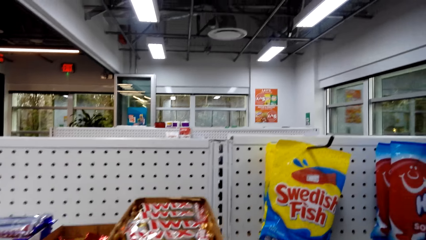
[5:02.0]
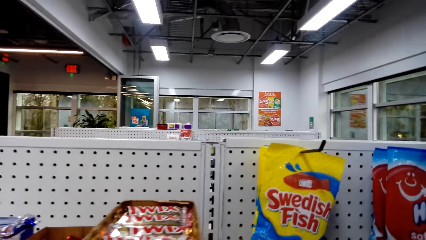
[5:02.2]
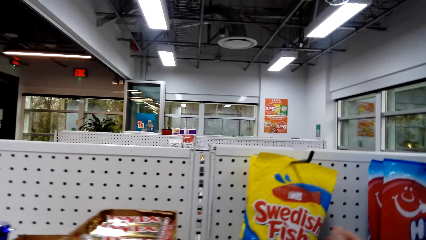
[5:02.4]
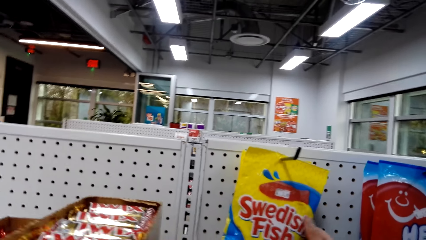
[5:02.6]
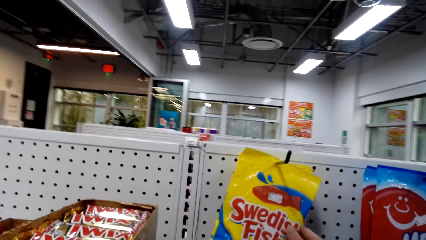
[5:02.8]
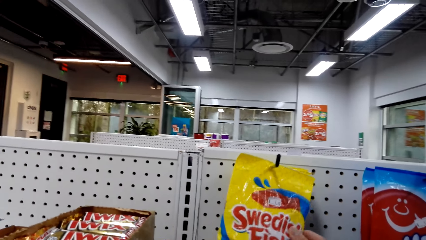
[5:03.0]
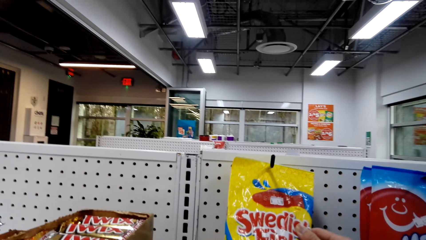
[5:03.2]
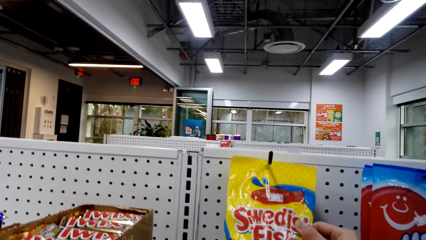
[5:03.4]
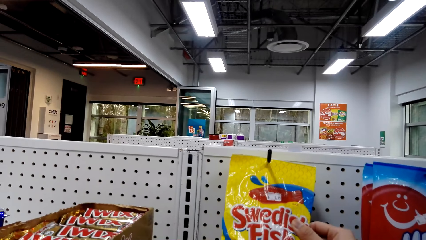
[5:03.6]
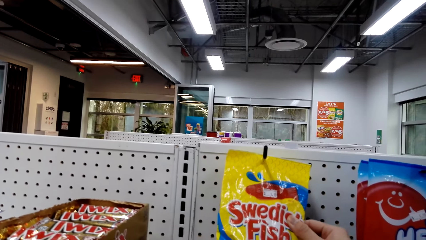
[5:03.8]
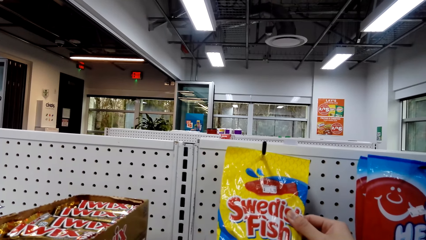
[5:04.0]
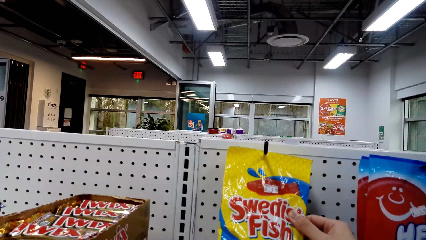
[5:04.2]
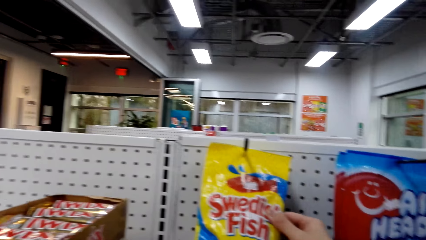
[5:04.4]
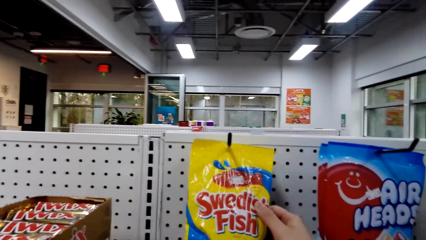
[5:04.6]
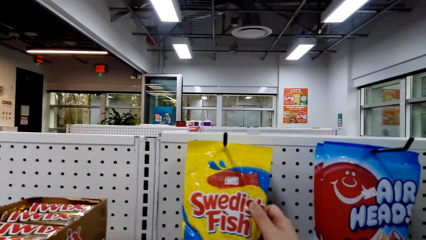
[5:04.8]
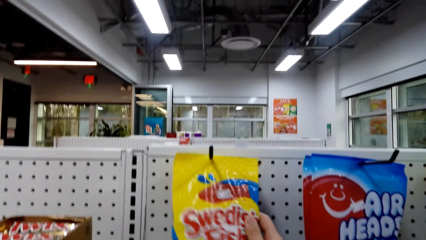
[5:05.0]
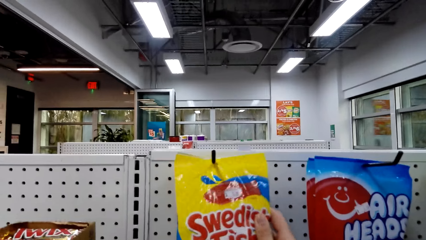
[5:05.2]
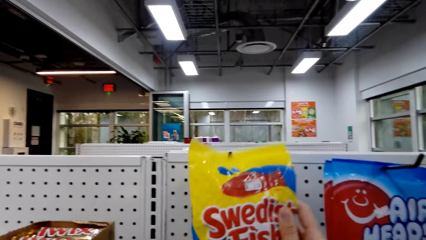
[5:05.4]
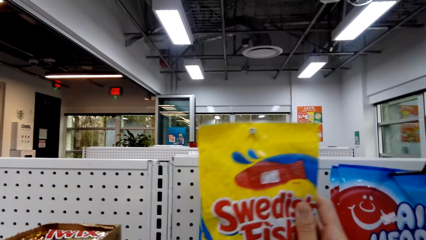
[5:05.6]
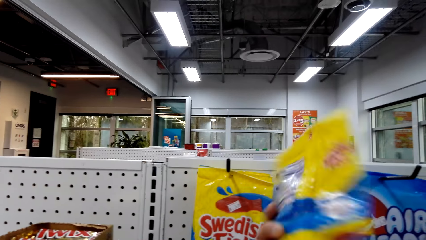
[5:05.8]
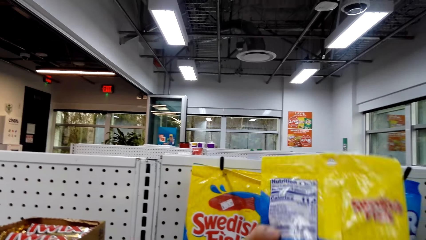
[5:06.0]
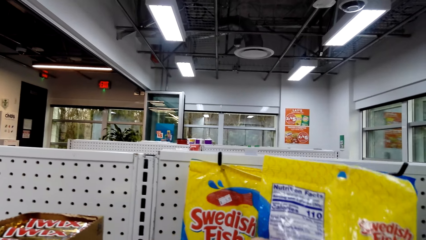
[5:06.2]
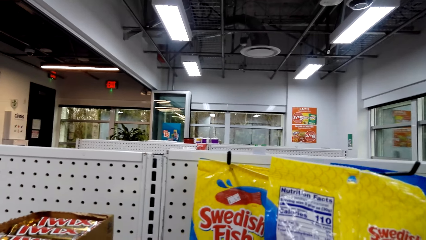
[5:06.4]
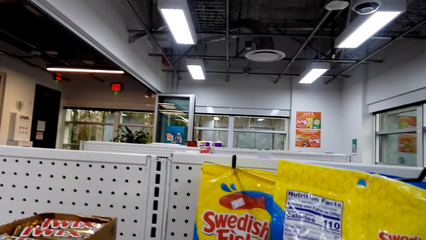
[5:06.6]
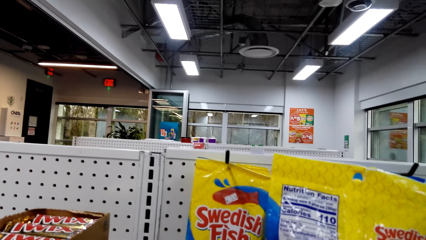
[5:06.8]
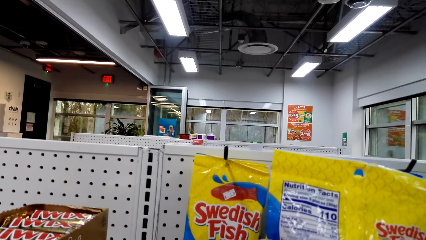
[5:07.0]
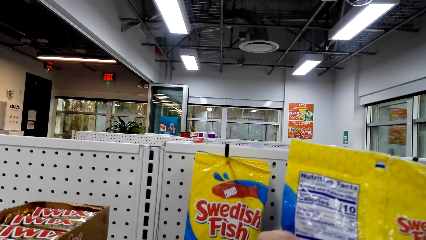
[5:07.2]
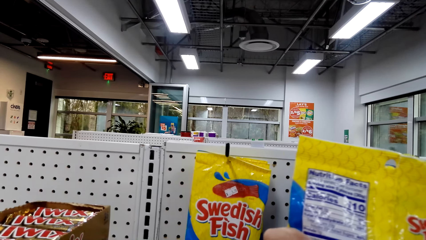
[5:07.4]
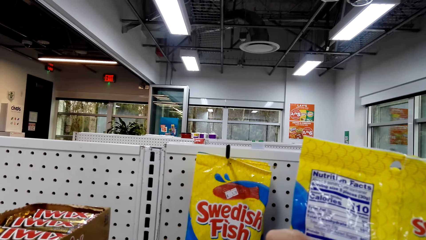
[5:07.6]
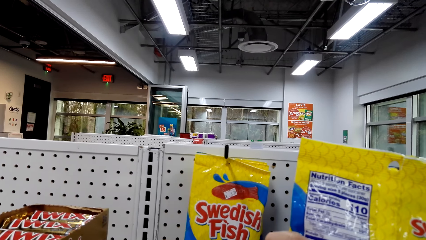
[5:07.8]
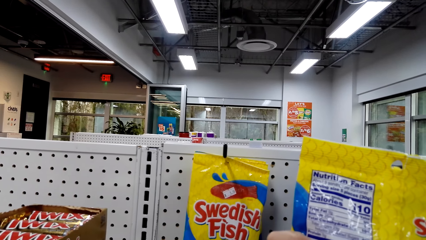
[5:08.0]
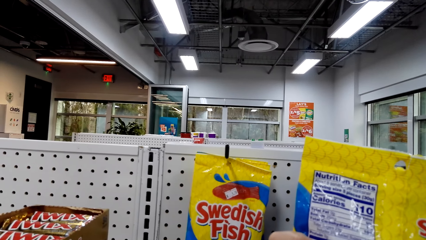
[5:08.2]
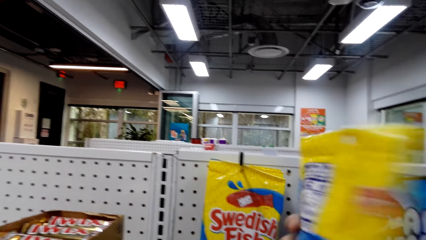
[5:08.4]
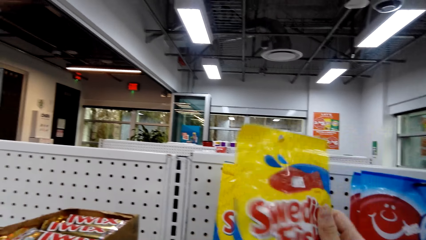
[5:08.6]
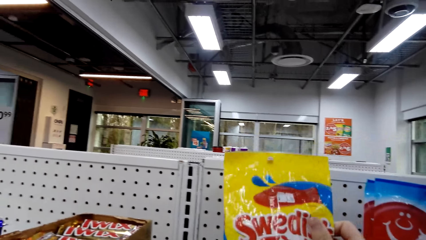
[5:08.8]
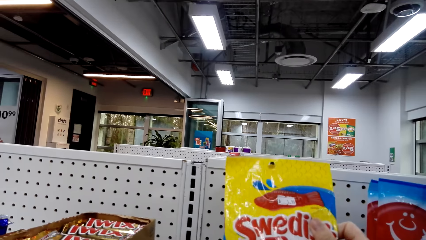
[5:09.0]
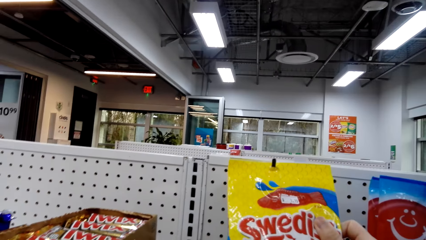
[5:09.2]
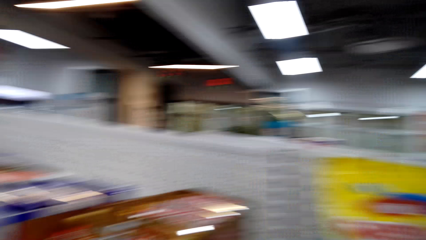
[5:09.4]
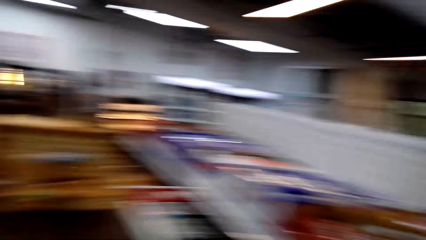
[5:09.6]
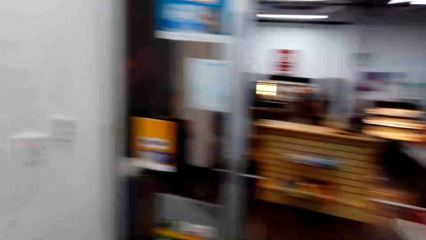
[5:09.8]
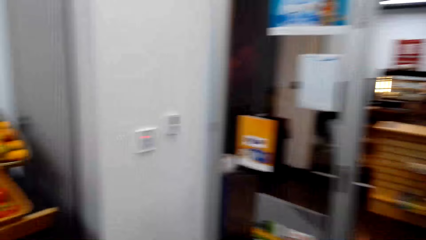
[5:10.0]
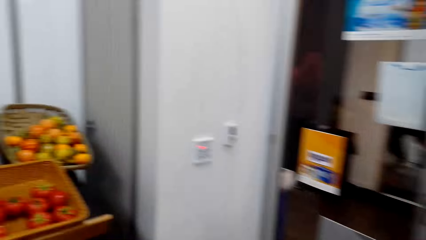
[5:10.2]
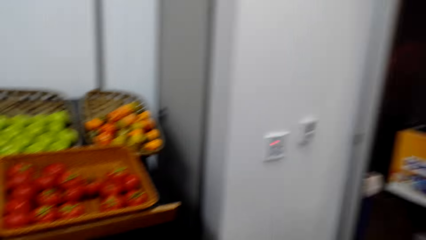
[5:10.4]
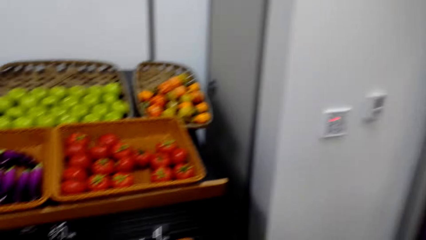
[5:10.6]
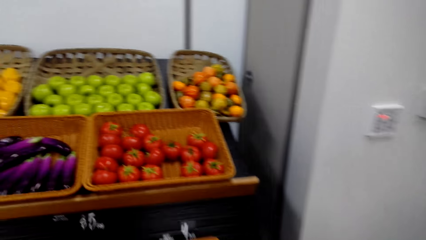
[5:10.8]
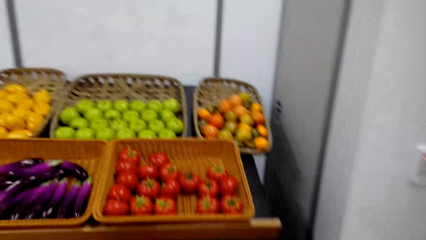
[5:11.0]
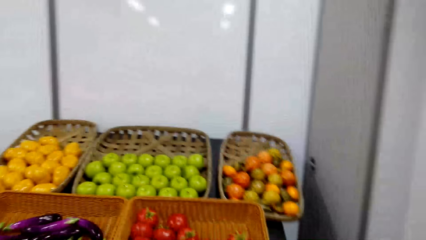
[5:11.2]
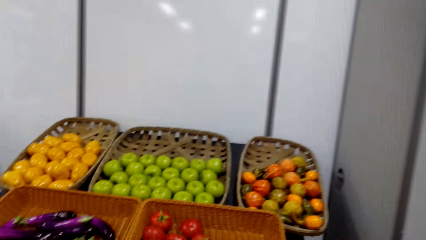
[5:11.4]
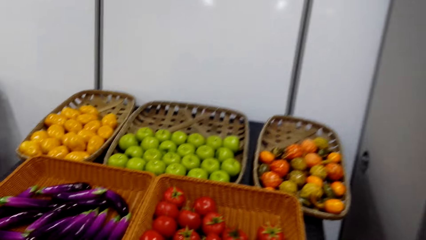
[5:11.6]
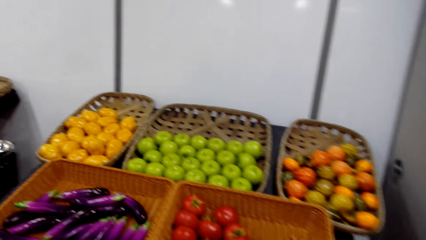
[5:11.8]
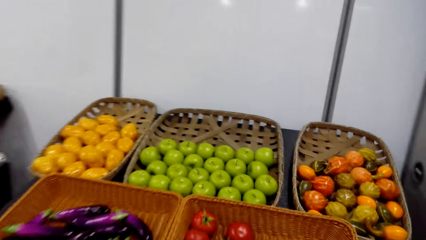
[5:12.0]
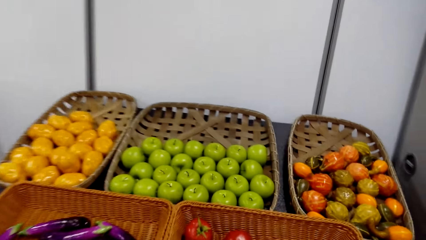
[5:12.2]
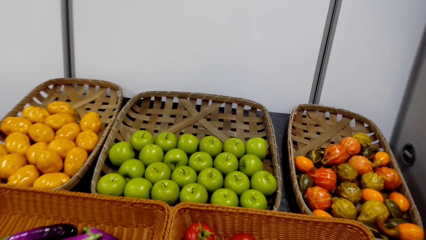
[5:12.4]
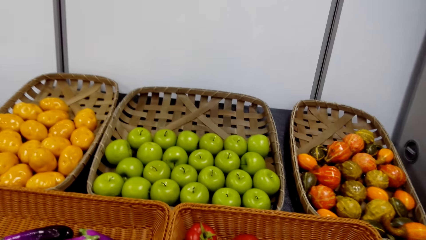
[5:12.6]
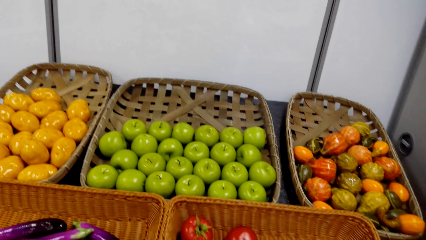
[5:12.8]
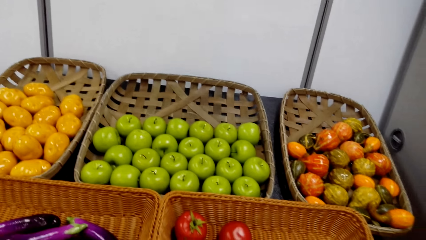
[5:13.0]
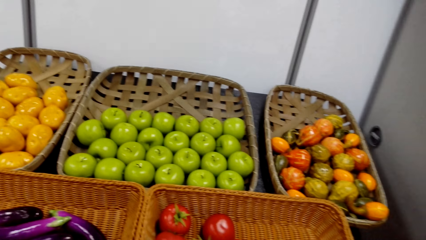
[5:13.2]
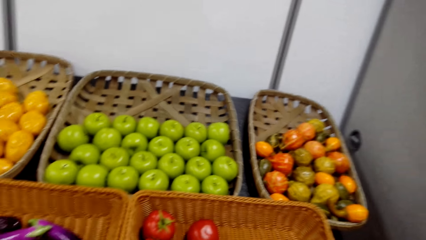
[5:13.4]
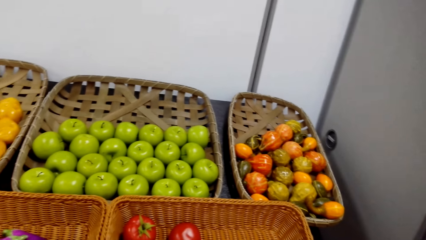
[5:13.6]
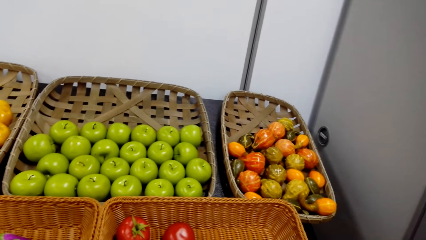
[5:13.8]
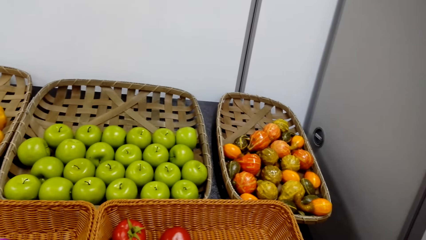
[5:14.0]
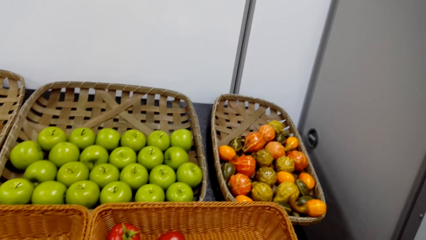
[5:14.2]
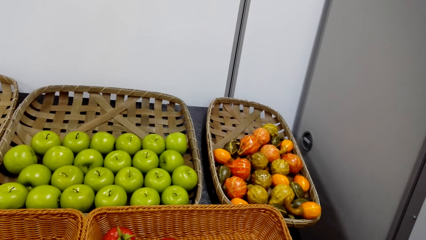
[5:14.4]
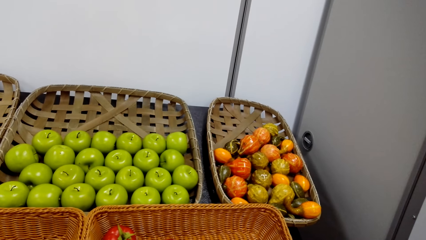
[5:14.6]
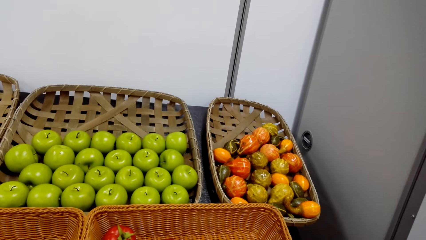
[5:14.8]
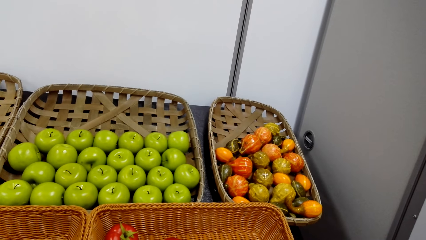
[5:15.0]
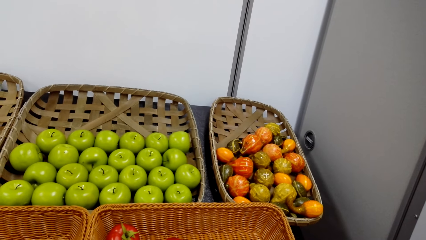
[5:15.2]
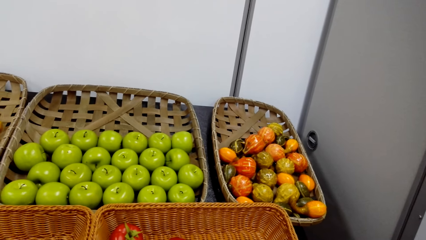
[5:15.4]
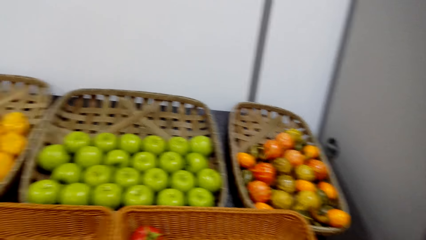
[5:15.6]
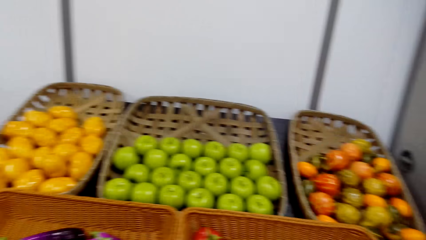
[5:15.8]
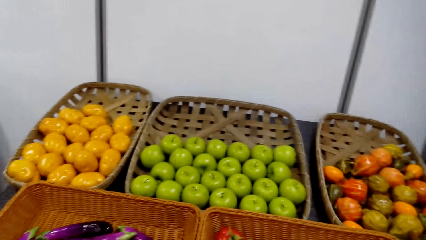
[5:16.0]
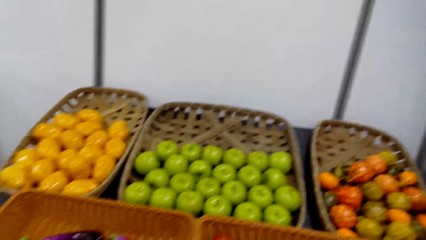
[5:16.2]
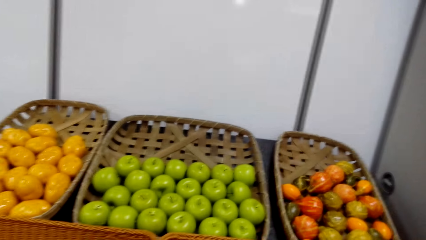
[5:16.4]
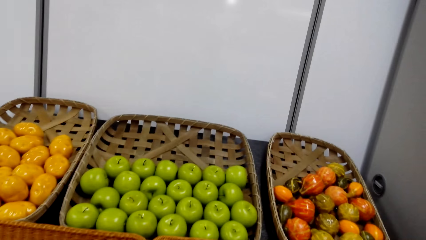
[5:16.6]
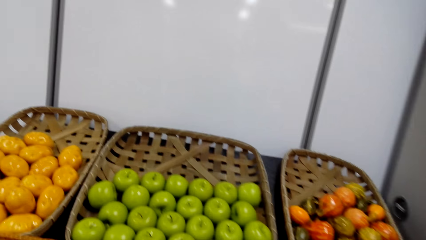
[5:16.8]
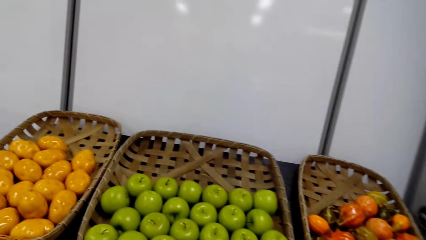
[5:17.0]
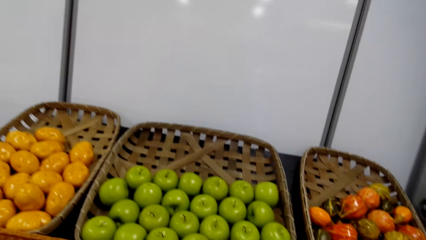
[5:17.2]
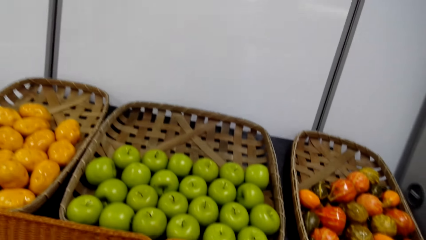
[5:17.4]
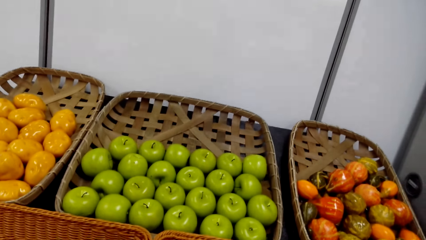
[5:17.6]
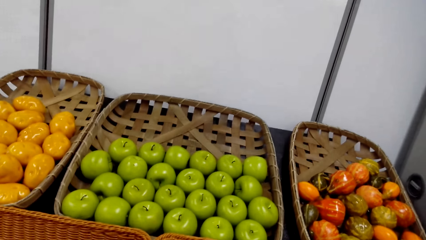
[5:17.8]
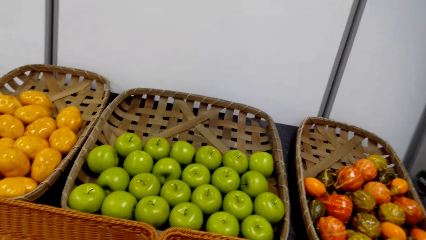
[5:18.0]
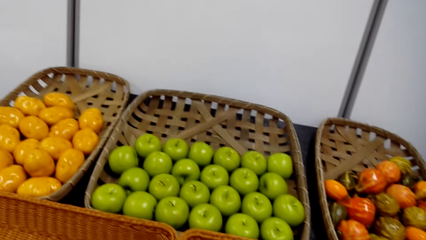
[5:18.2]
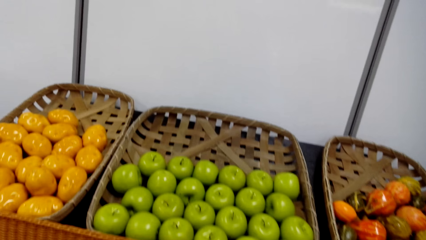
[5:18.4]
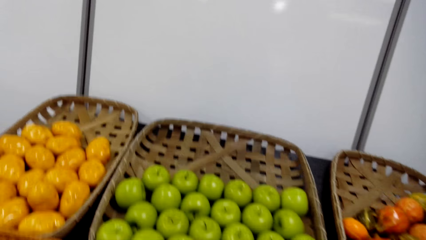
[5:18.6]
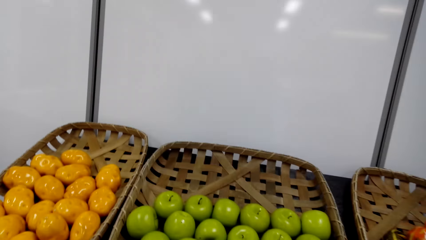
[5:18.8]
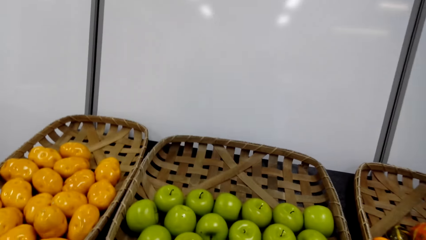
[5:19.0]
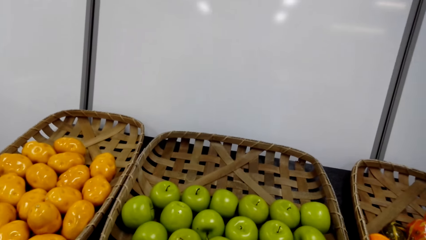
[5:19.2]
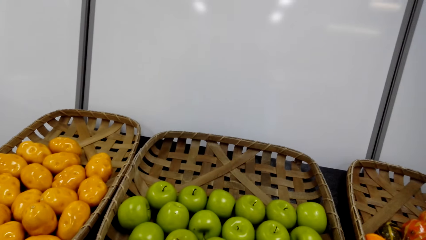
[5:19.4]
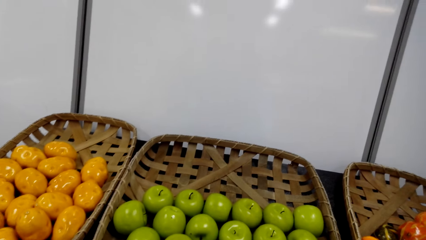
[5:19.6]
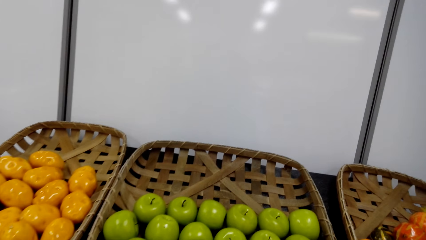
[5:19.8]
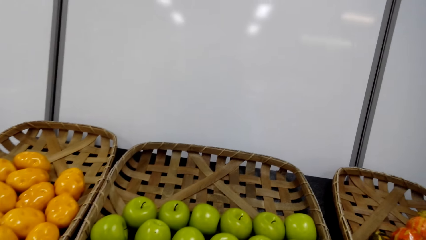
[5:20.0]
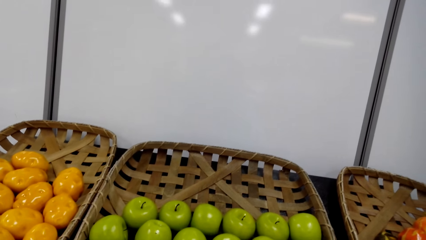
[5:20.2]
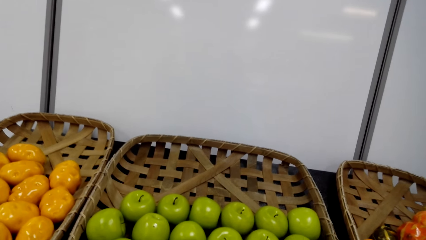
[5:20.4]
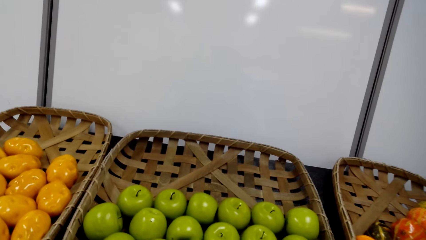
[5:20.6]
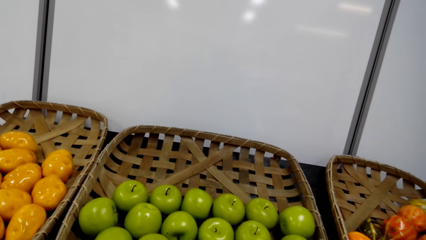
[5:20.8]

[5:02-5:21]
The camera wearer removes Swedish fish from the hook. They stare at the Swedish fish. They put the Swedish fish on the hook. They walk around the supermarket. They pick fruits from the basket. They look at the fruit shelf.
